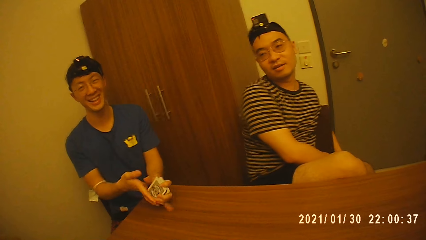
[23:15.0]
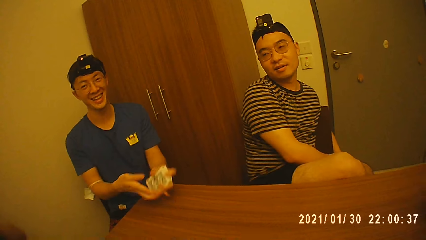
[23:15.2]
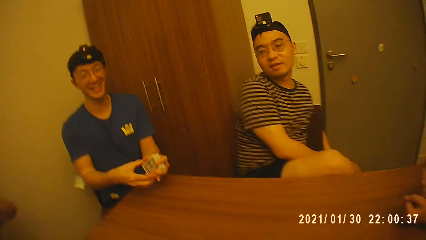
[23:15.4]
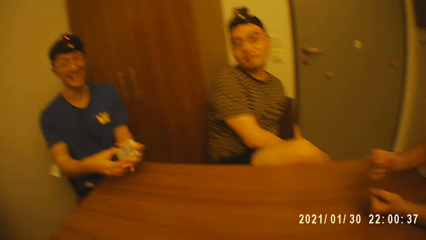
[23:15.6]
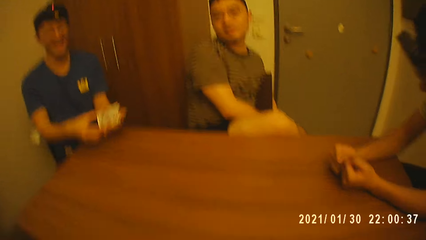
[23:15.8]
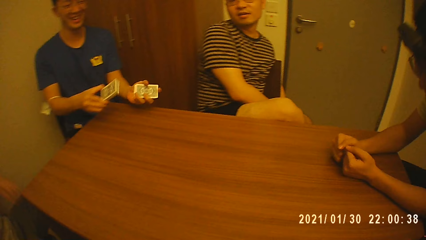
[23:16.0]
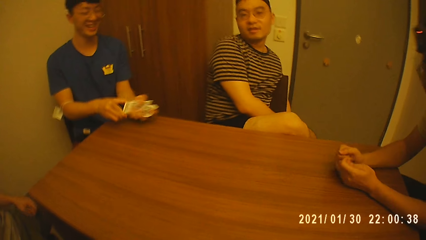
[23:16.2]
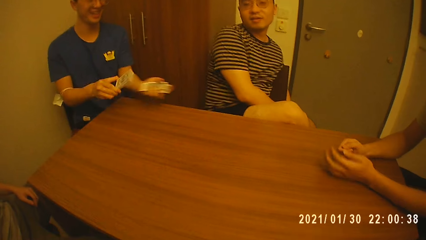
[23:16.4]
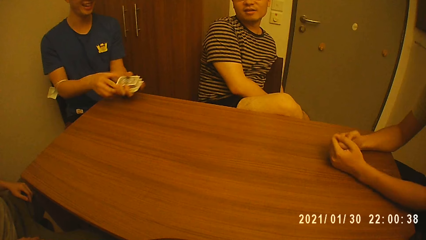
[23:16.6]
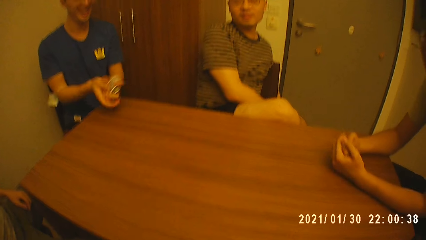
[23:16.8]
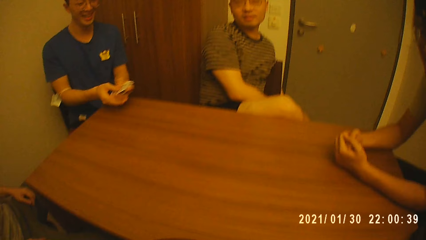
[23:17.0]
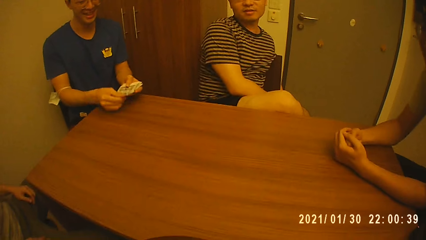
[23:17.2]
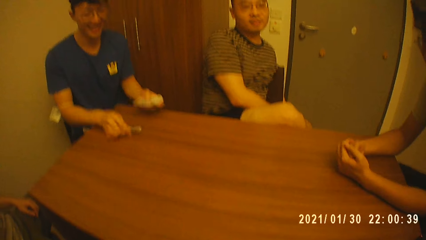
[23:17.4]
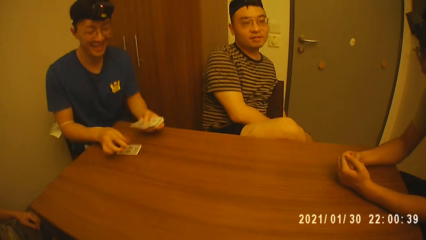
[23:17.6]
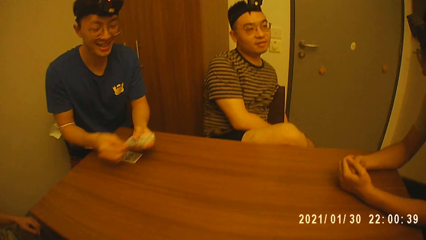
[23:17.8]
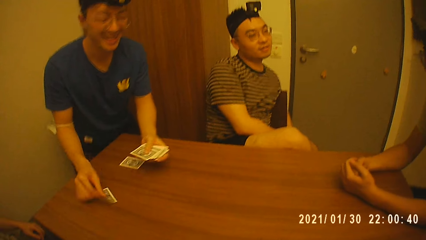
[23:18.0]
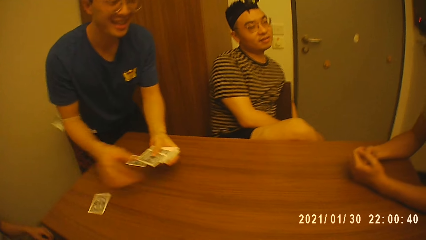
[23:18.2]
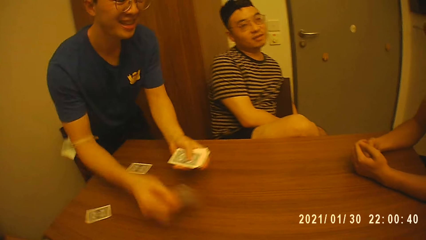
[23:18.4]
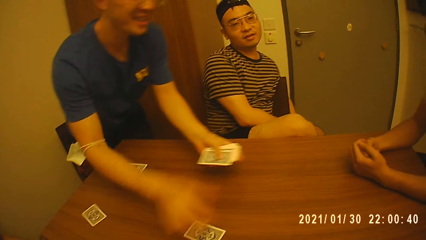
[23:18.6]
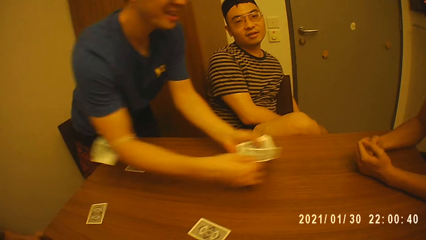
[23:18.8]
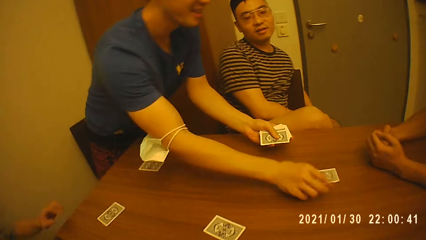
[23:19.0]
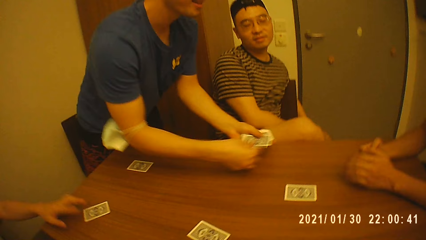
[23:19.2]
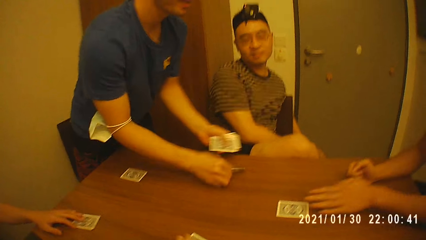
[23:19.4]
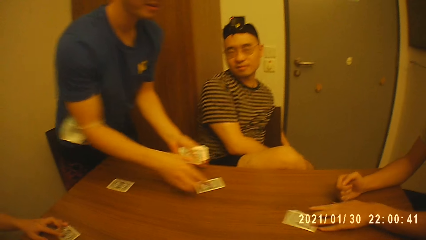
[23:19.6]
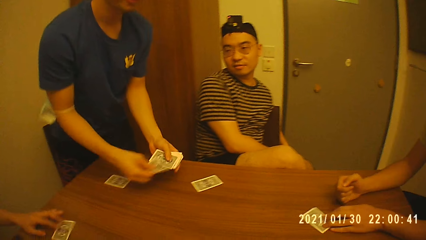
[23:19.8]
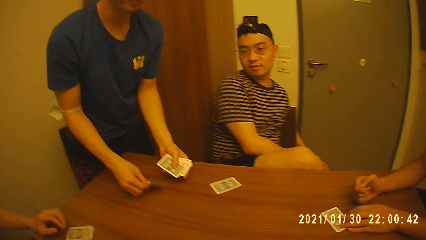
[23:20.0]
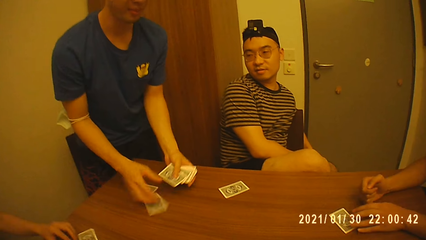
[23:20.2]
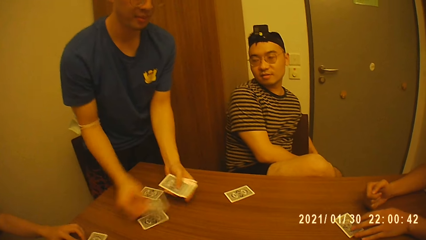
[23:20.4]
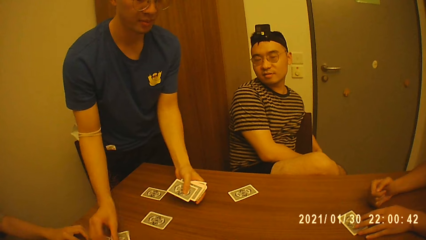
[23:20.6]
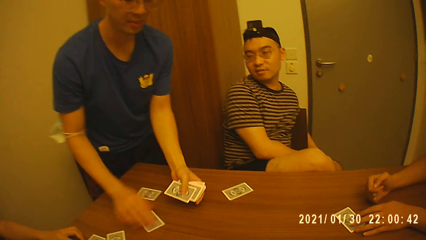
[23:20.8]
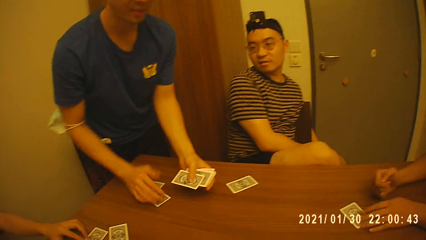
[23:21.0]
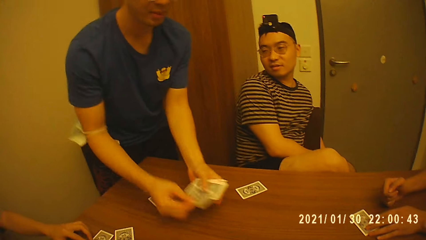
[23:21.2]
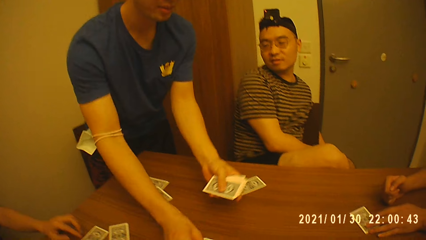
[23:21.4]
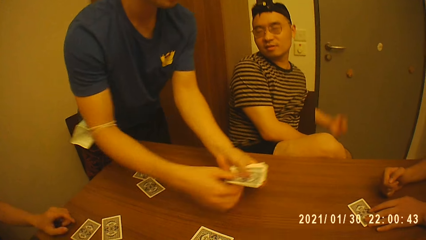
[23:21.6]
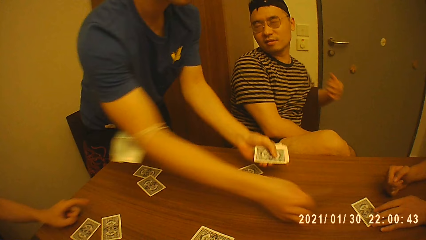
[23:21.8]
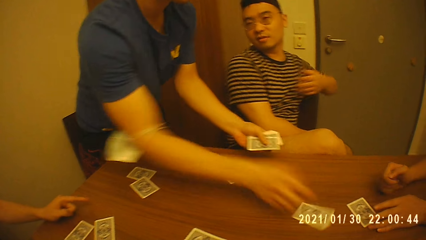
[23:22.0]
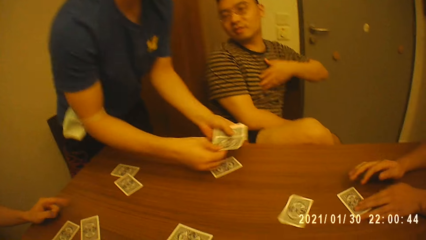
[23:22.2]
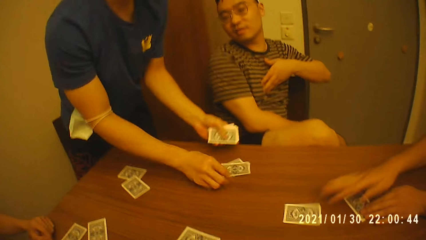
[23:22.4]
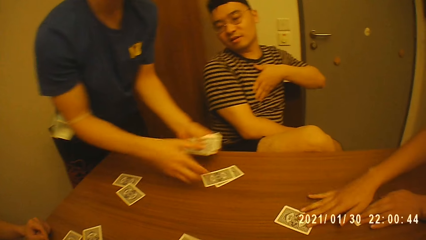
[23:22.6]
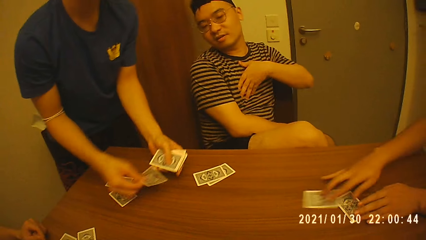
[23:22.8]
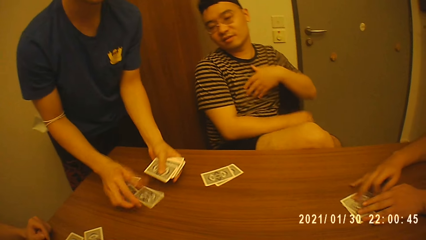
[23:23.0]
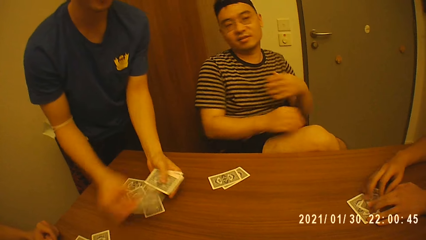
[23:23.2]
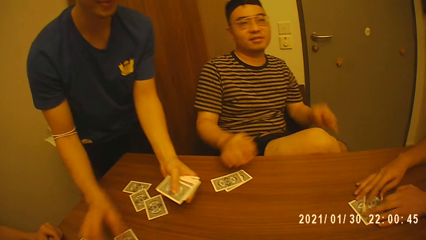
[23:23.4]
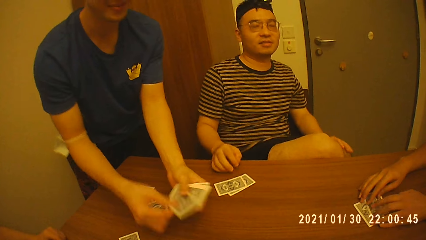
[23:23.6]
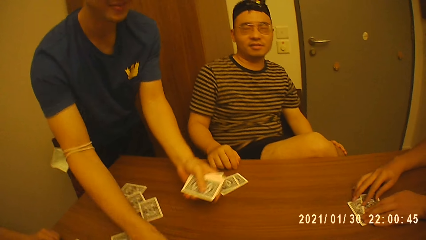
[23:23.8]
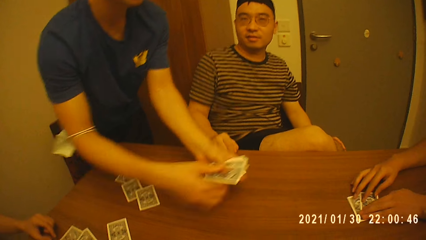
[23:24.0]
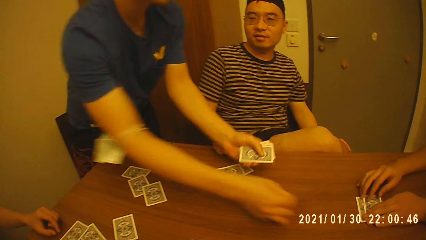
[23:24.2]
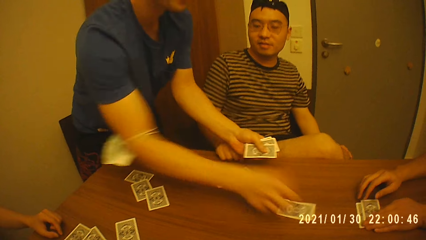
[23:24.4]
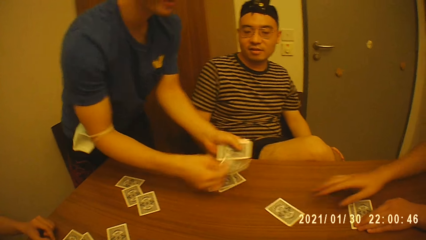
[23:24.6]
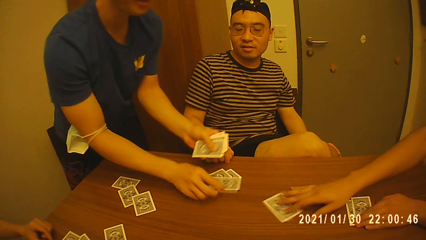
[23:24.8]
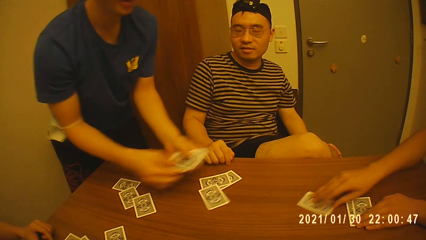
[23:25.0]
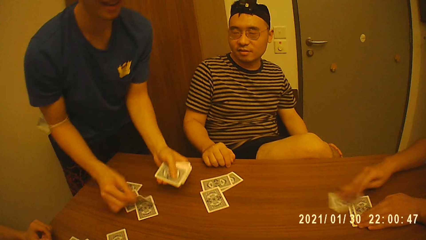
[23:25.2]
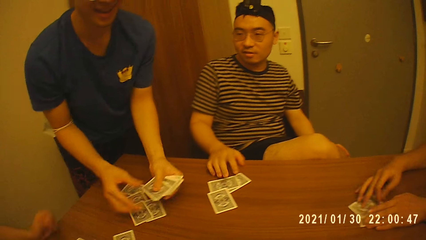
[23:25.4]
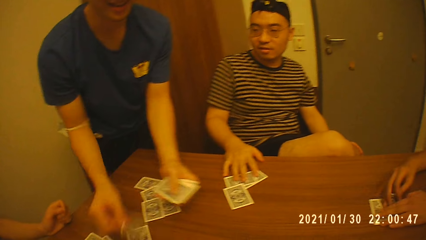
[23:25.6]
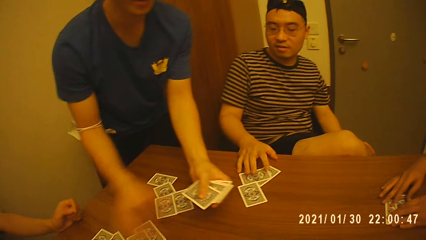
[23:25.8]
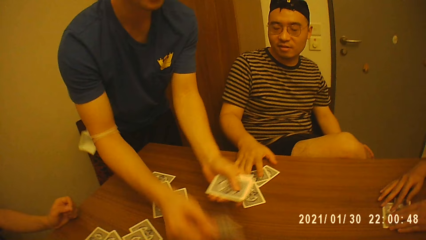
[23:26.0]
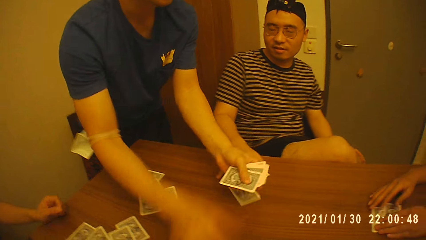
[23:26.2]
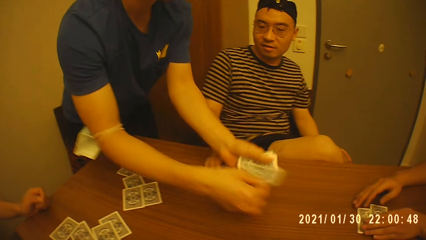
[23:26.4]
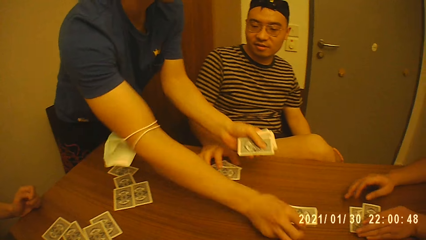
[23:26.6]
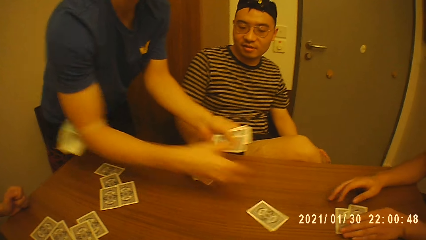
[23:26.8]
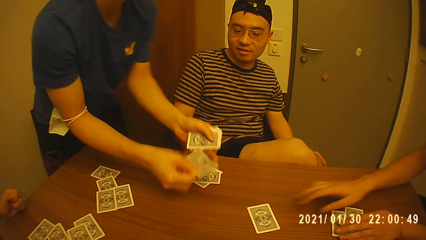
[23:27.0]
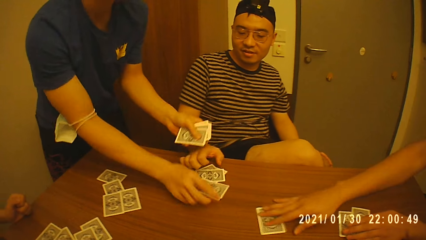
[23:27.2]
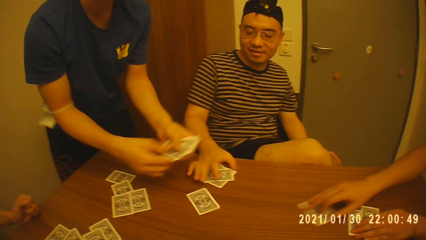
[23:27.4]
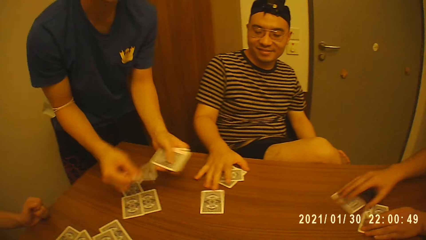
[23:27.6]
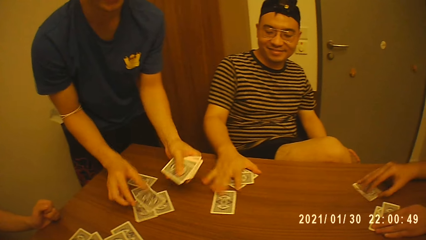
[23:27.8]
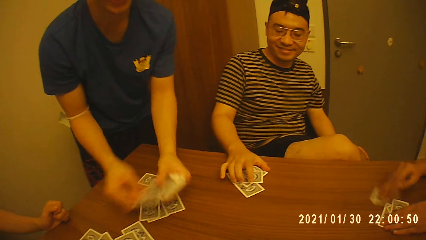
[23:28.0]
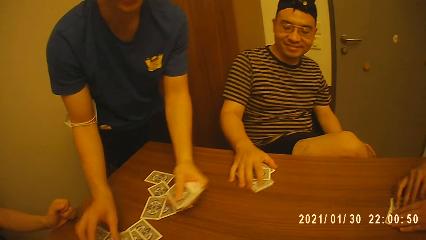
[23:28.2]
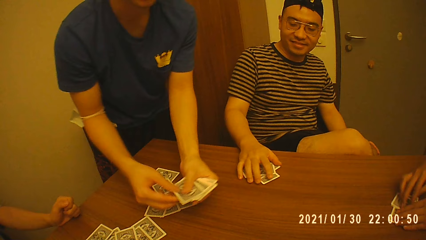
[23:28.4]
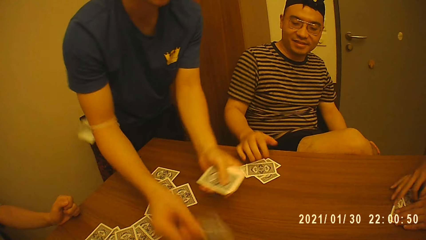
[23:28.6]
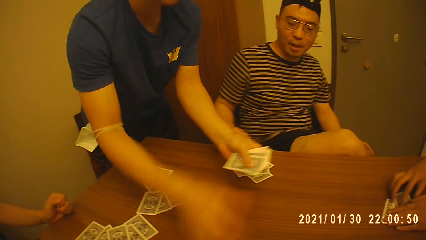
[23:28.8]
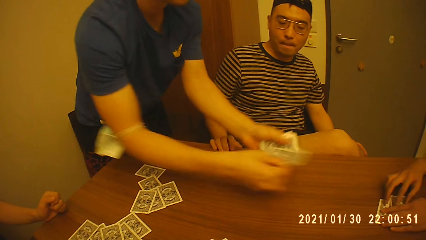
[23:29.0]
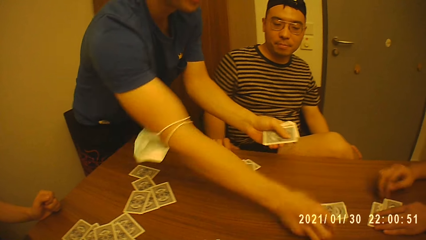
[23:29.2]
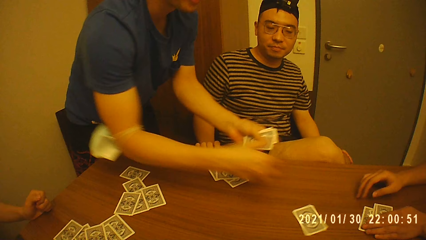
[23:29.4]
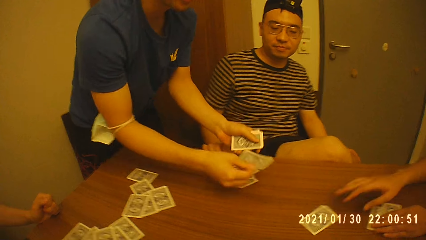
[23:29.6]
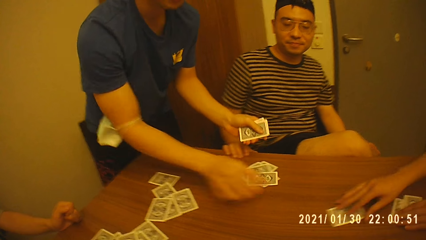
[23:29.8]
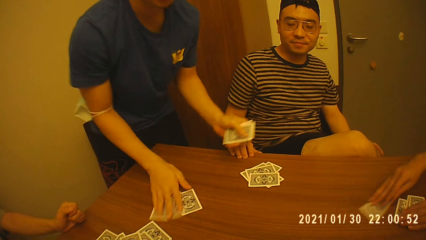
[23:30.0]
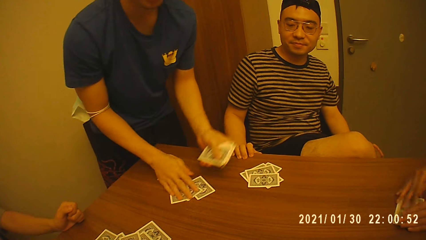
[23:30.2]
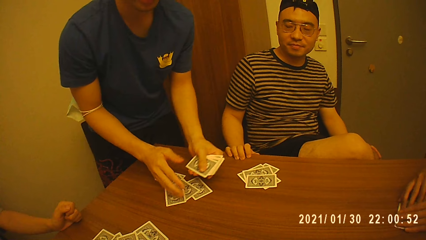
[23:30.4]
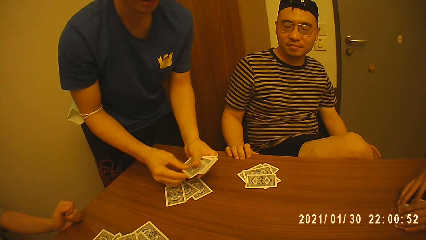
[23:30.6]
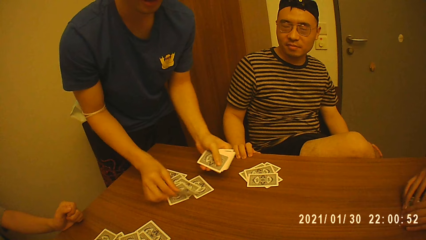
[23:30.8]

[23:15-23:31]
A man picks a card from his left hand with his right hand and drops the card on the table with his right hand, repeatedly. Another man moves the card on the table with his left hand. The first man picks a card from his left hand with his right hand and drops the card on the table with his right hand again. The first man moves a card on the table with his right hand. The first man picks a card from his left hand with his right hand and drops the card on the table with his right hand, repeatedly. The other man moves the card on the table with his right hand. The first man picks a card from his left hand with his right hand and drops the card on the table with his right hand, repeatedly. The camera wearer converses with the group of people at the table. The other man moves the card on the table with his right hand. The first man picks a card from his left hand with his right hand and drops the card on the table with his right hand again. A third man arranges some cards on the table with his right hand. The first man picks a card from his left hand with his right hand and drops the card on the table with his right hand, repeatedly. The second man moves the card on the table with his right hand. The first man picks a card from his left hand with his right hand and drops the card on the table with his right hand, repeatedly. The second man moves the card on the table with his right hand. The first man slides some cards on the table with his right hand.
